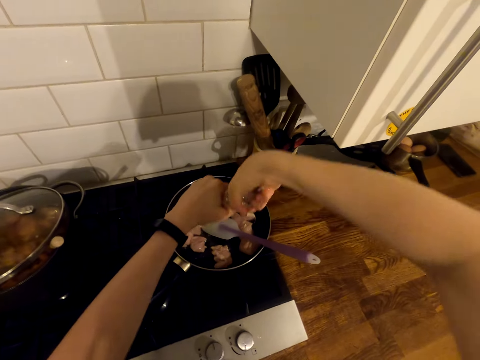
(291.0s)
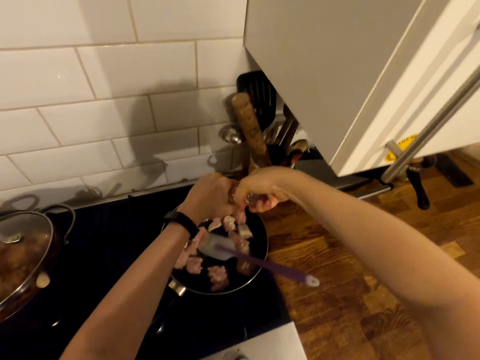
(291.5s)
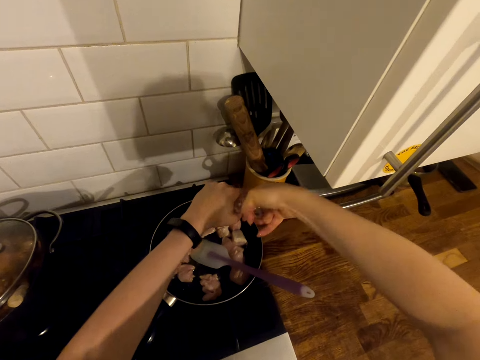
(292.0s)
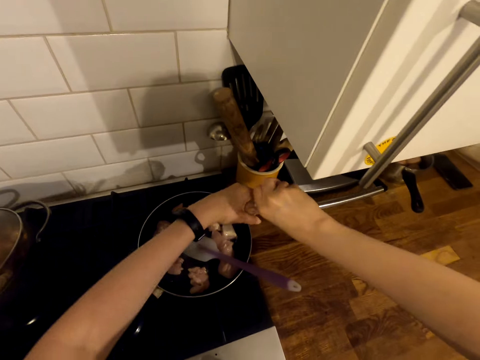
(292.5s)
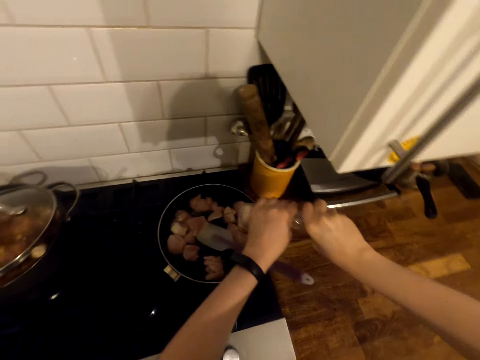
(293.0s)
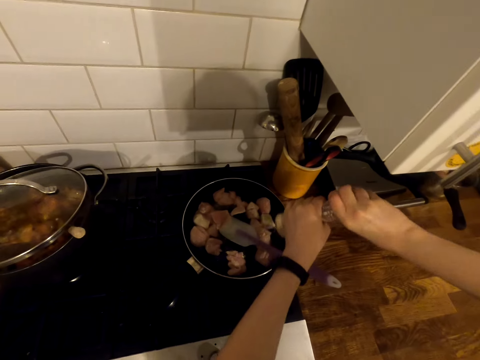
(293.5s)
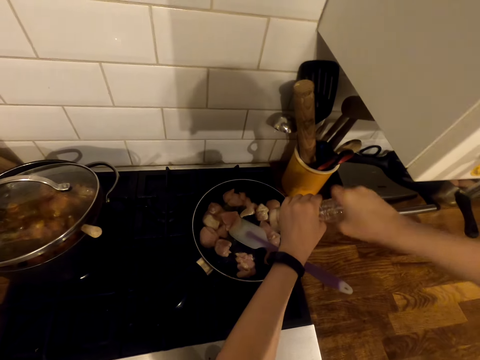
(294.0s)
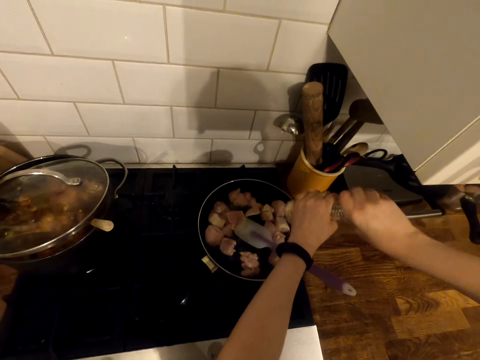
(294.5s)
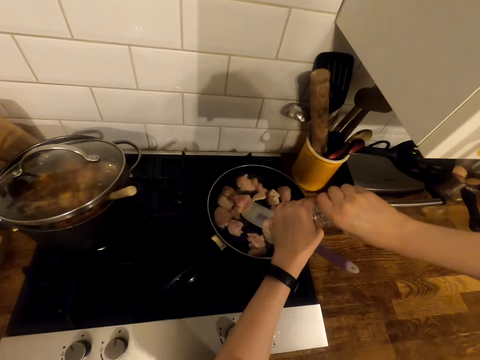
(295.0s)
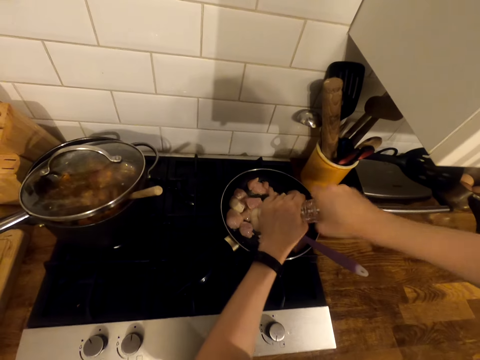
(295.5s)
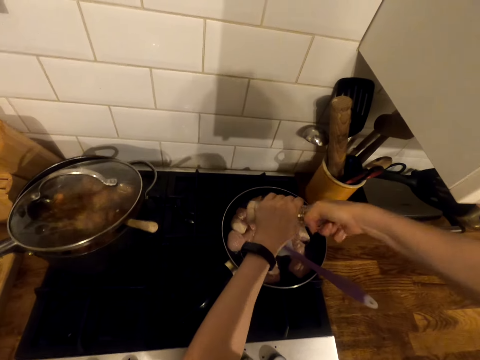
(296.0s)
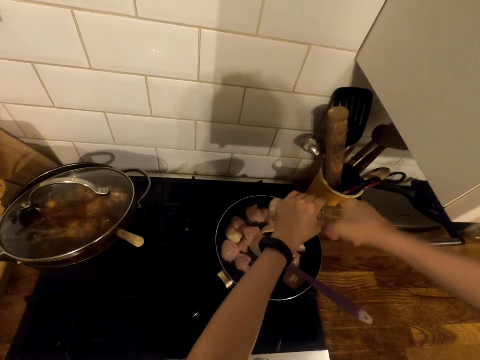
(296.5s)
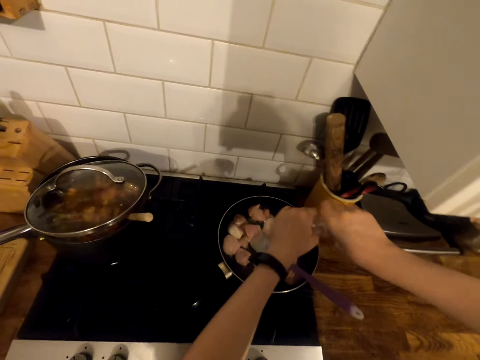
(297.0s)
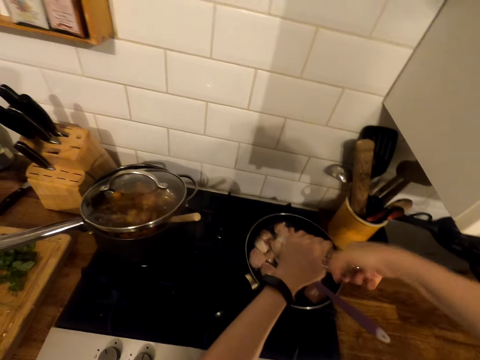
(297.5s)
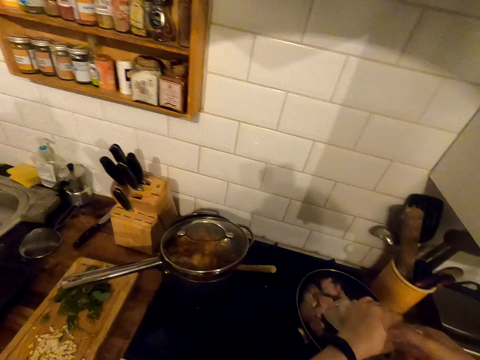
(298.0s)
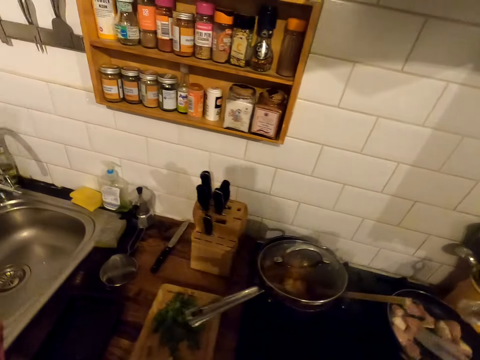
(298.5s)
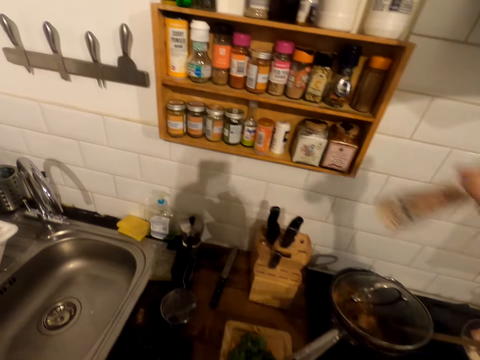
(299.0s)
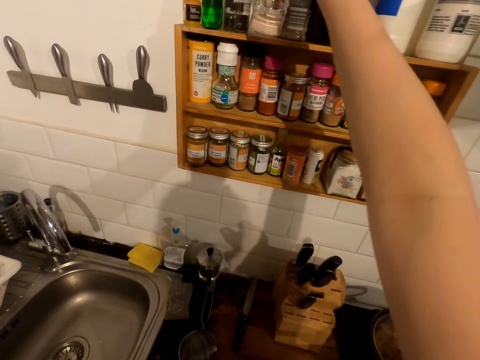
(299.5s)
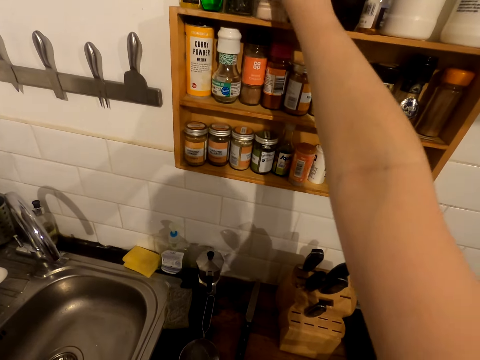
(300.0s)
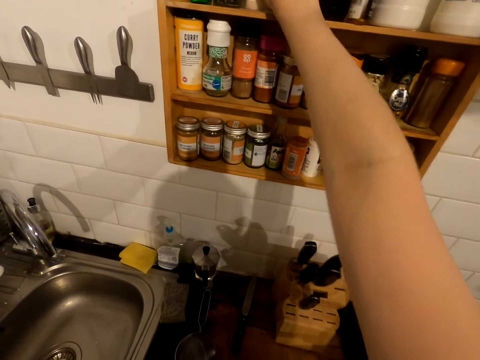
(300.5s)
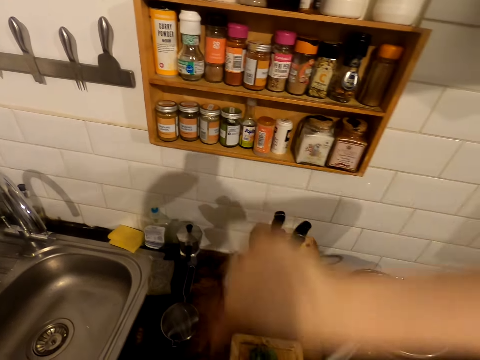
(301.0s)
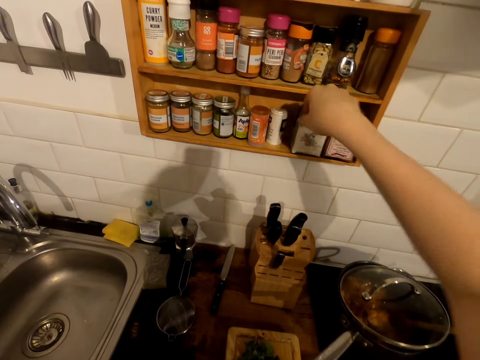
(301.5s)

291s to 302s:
The camera wearer adds something in the frying pan. They put the bottle on the shelf.

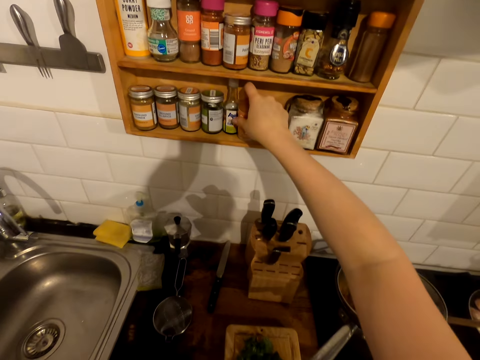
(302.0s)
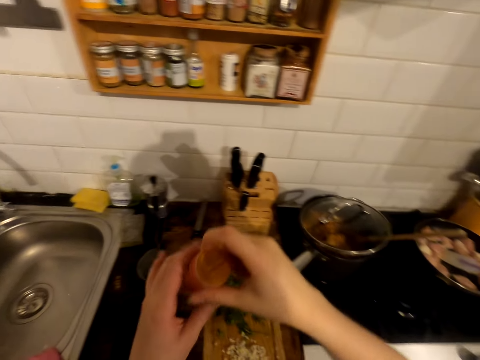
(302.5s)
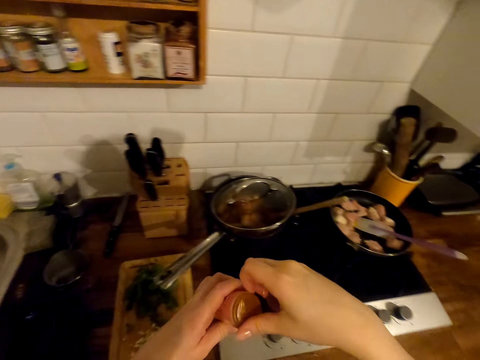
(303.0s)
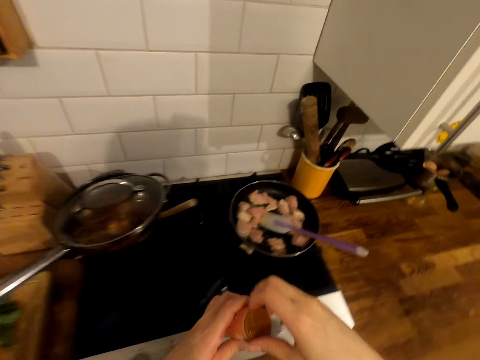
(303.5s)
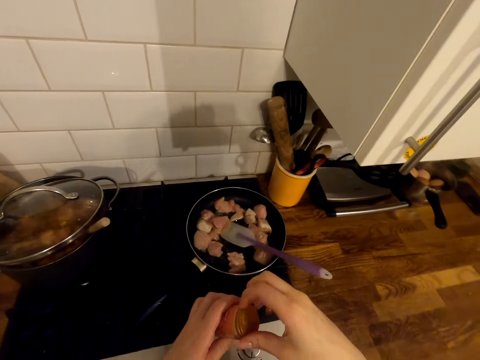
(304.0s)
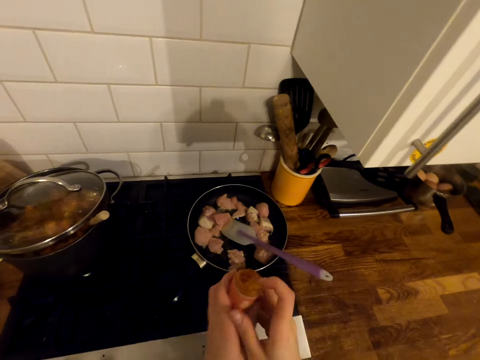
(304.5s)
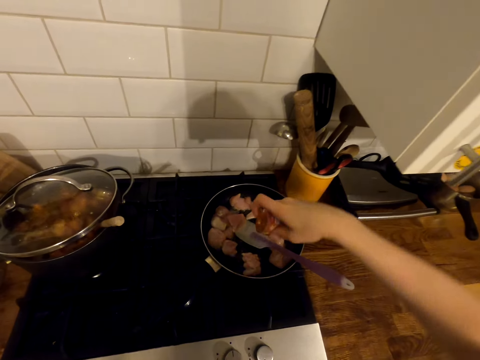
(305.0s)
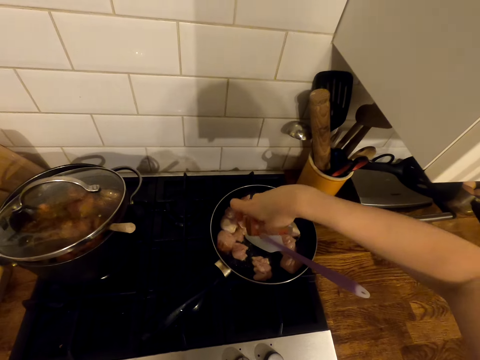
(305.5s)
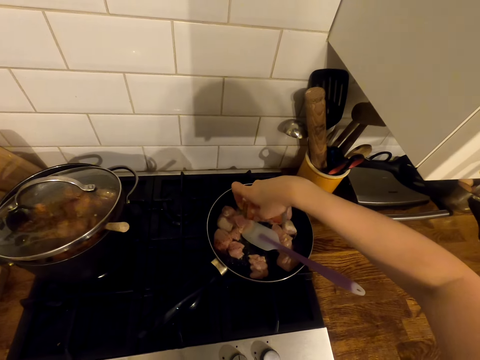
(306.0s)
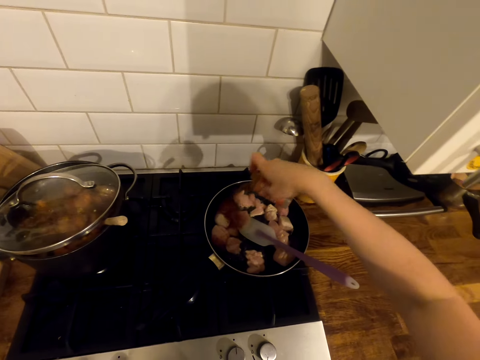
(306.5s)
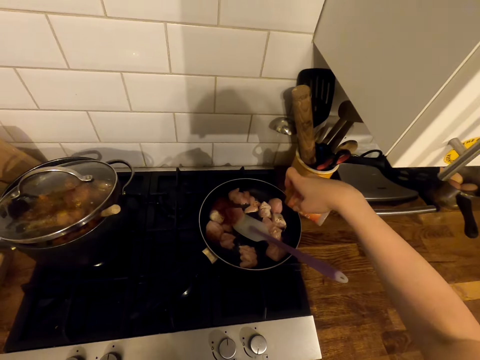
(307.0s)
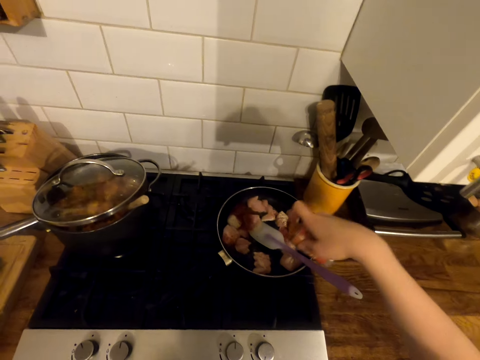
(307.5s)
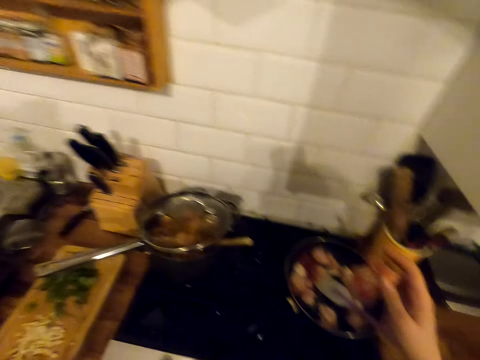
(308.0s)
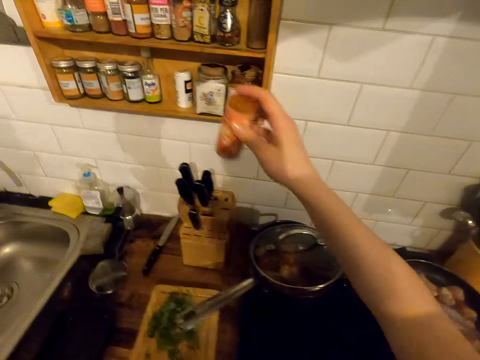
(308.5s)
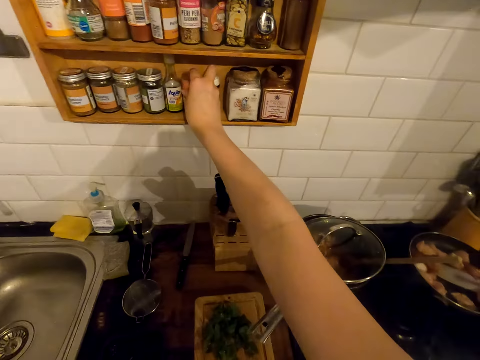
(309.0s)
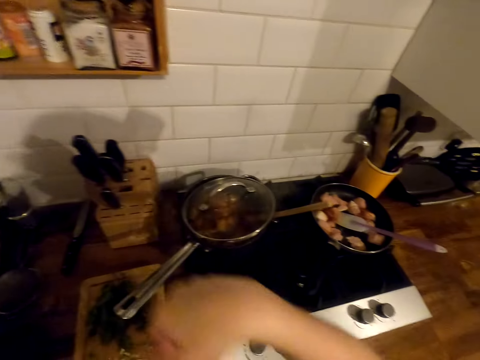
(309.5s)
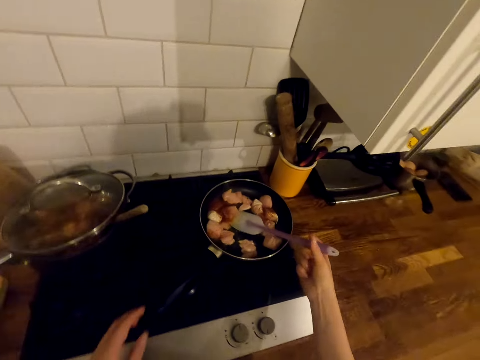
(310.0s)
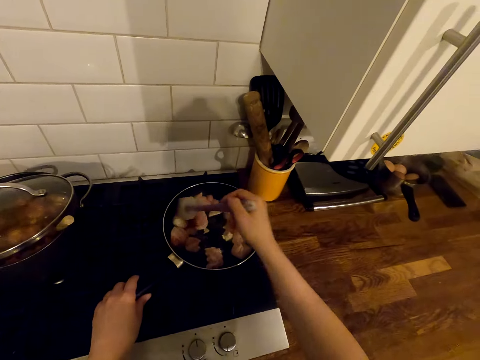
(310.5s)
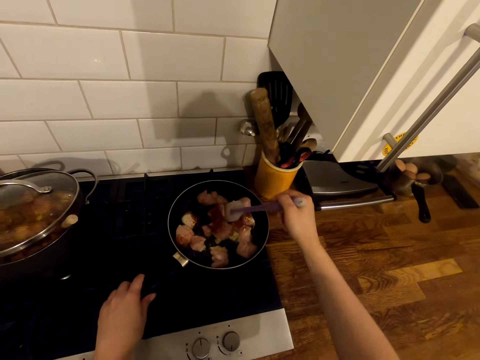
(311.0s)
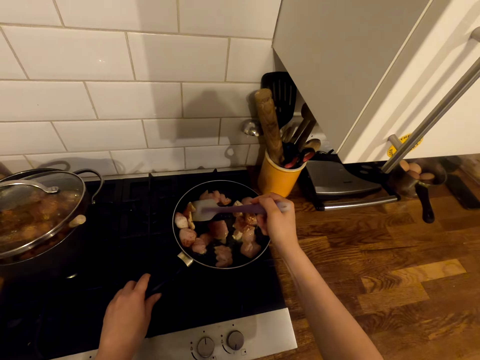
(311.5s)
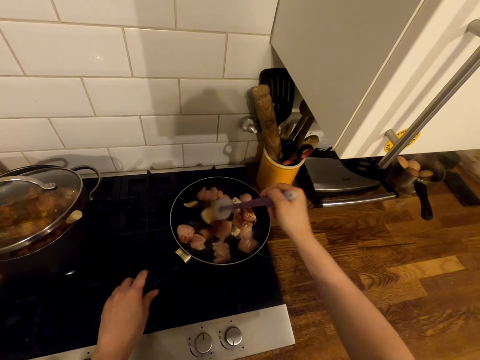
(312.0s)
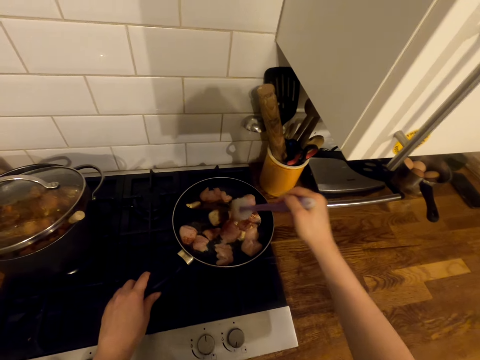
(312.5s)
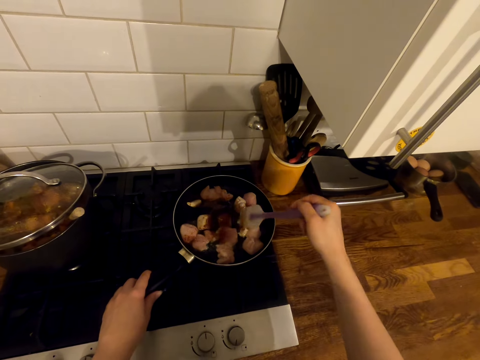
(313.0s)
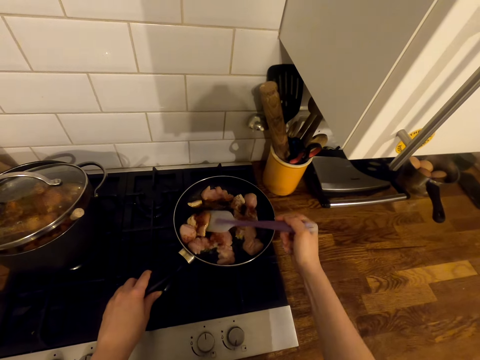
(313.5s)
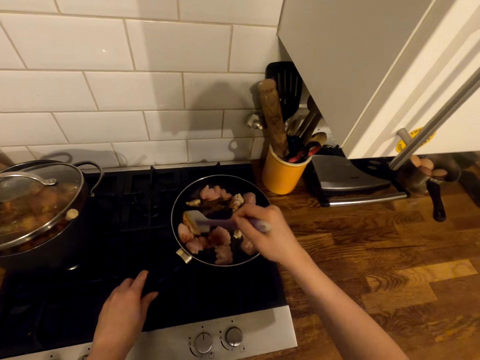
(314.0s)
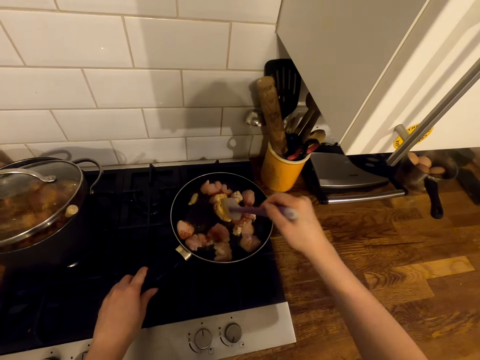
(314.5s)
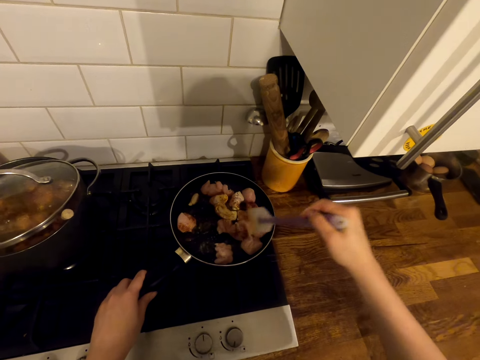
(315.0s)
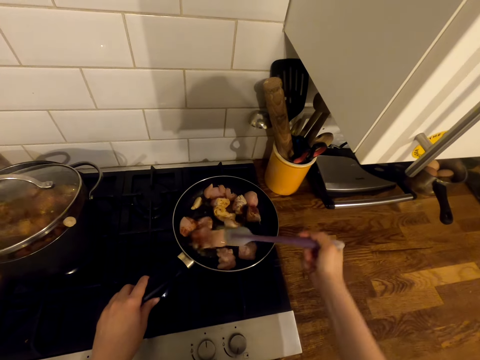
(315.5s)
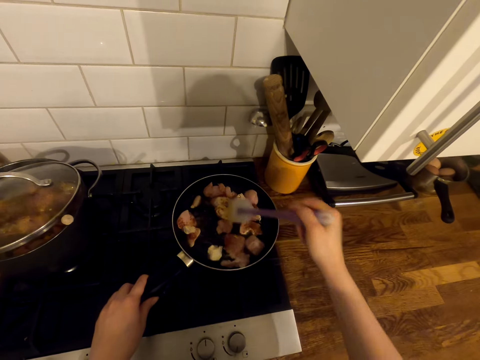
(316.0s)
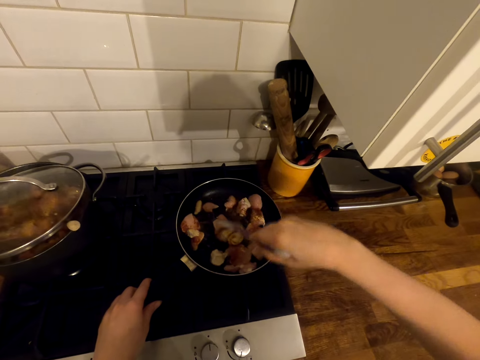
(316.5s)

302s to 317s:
The camera wearer picks up a spice from the shelf. They open the spice lid. They add the spice to the meat. They put the spice on the shelf. They stir the meat in the frying pan using the flat spoon.
